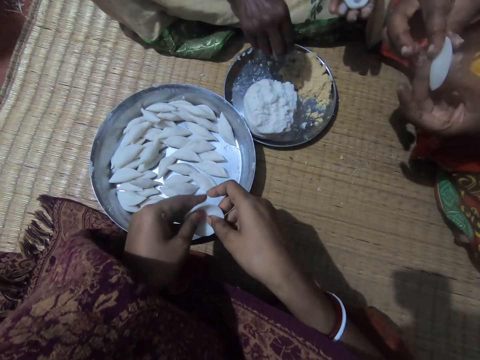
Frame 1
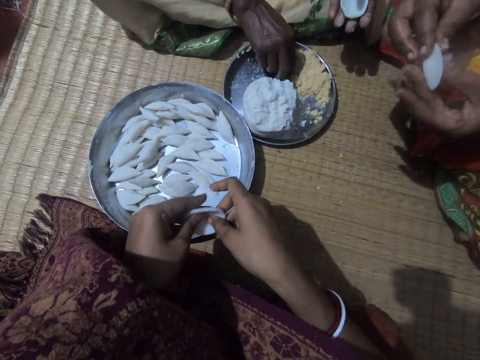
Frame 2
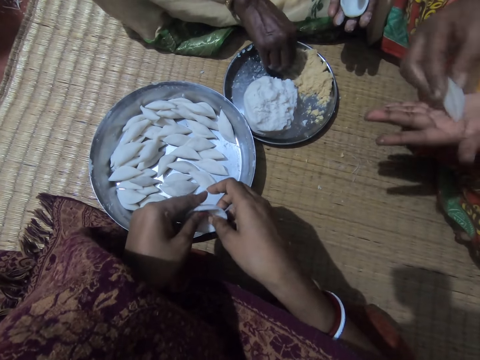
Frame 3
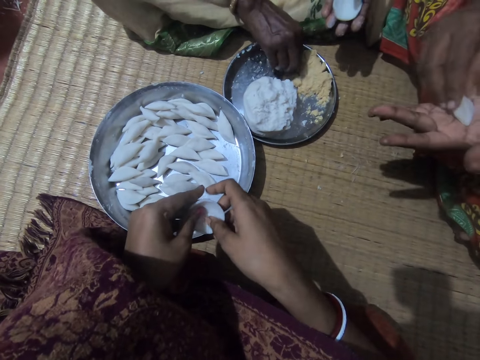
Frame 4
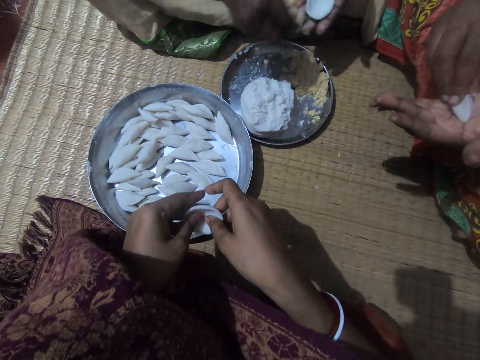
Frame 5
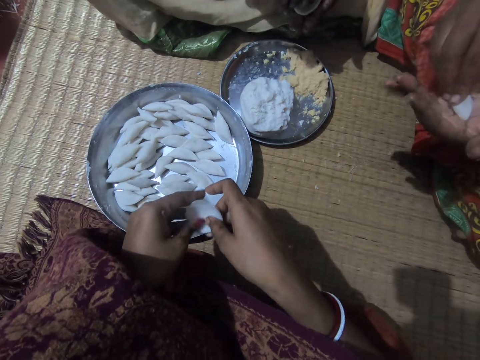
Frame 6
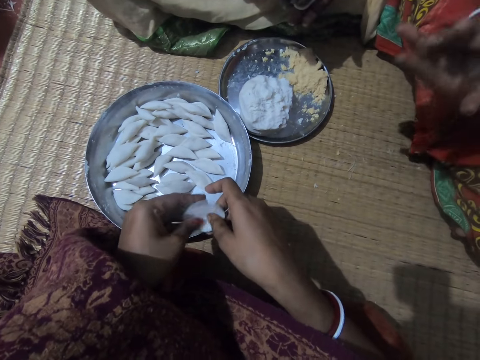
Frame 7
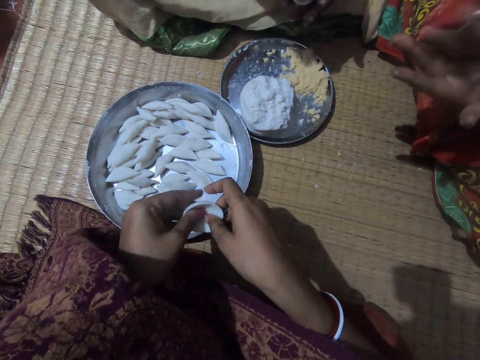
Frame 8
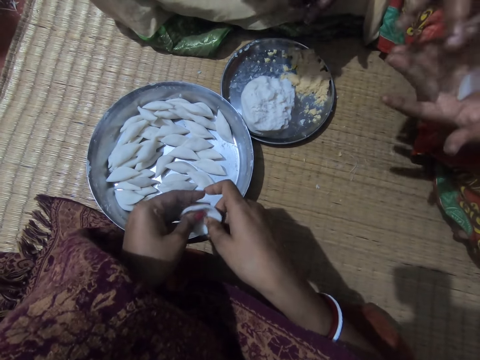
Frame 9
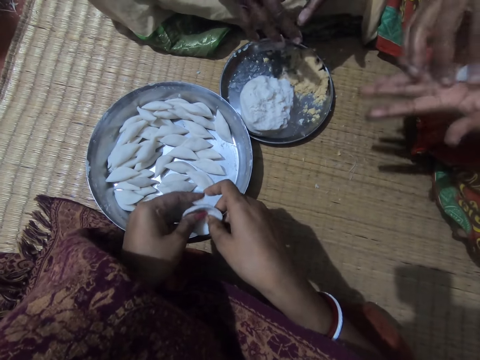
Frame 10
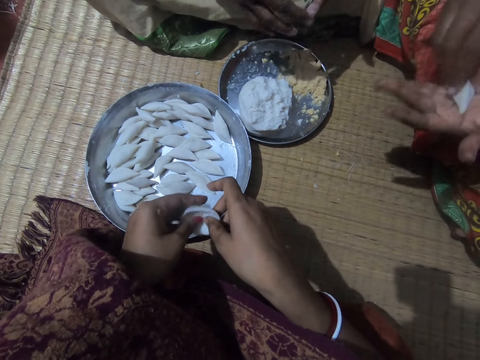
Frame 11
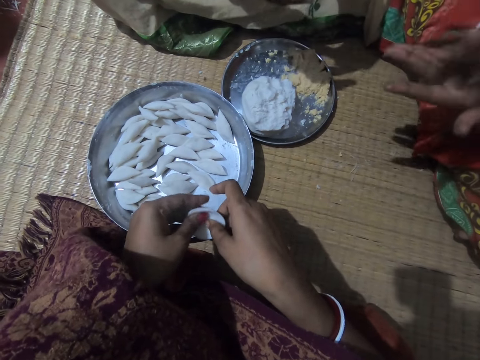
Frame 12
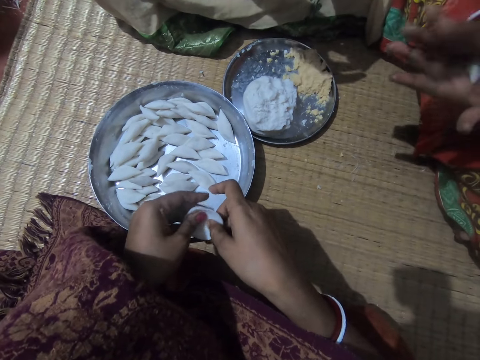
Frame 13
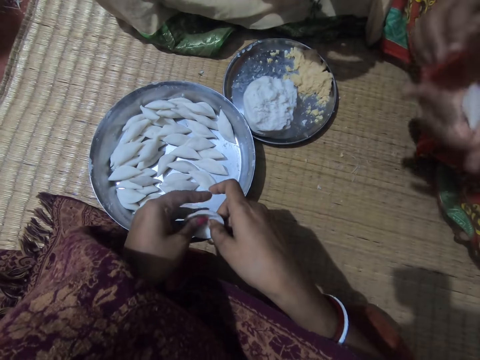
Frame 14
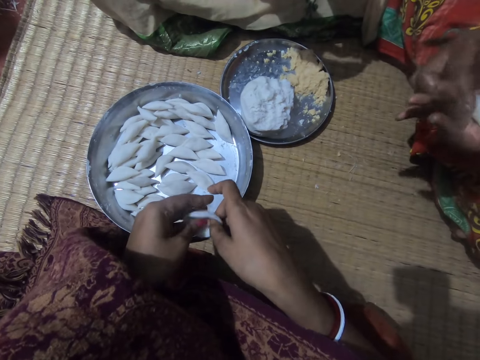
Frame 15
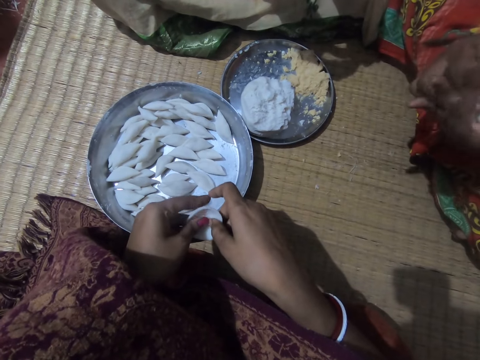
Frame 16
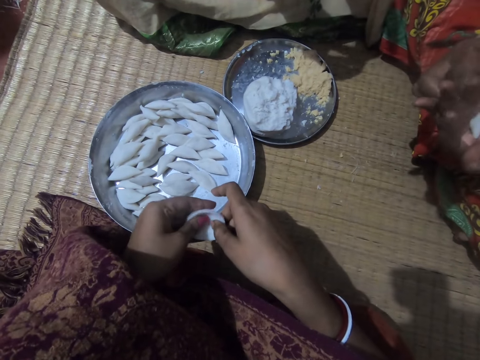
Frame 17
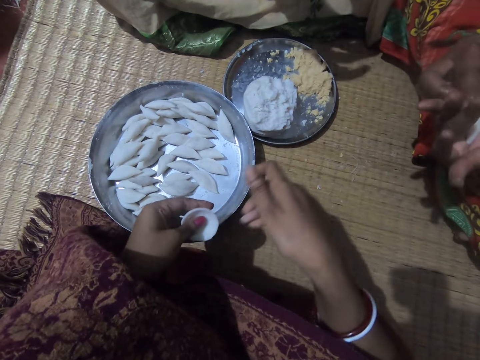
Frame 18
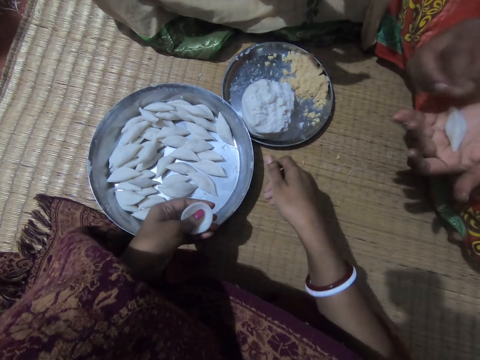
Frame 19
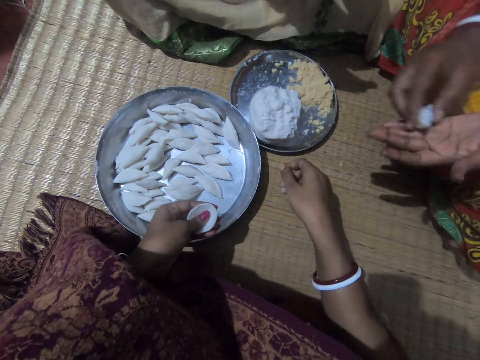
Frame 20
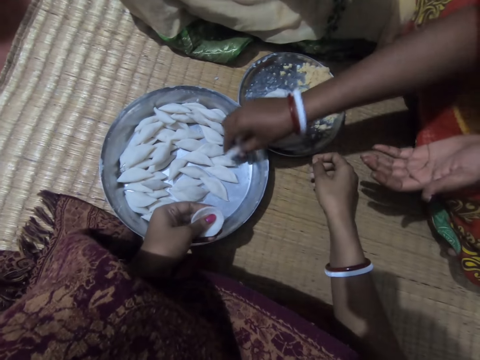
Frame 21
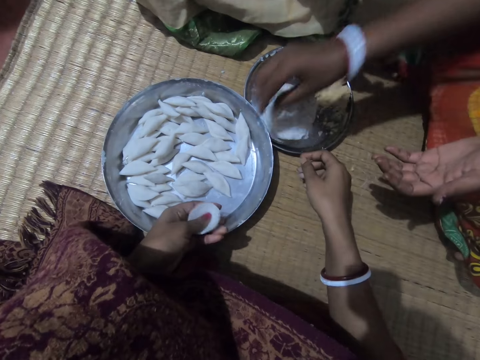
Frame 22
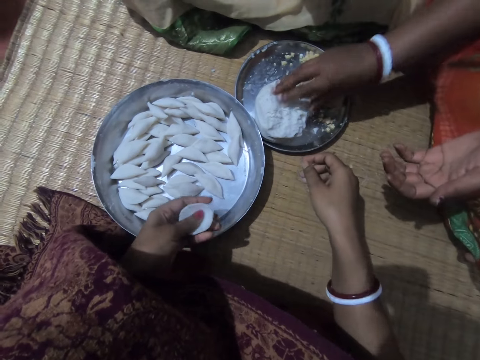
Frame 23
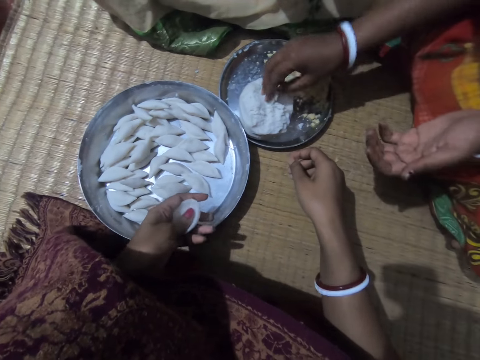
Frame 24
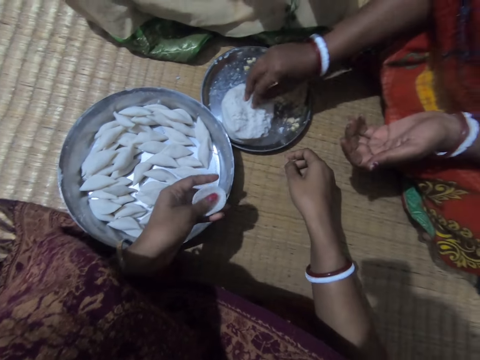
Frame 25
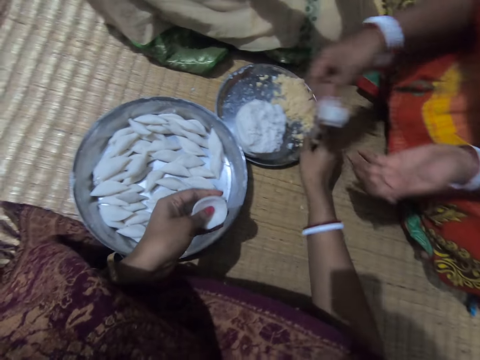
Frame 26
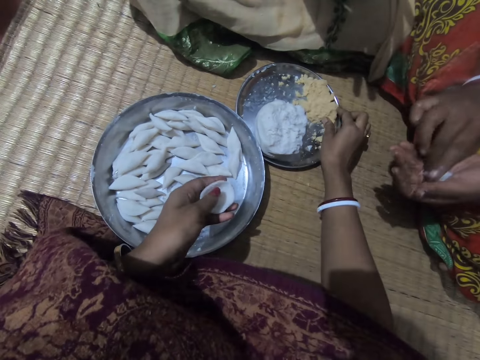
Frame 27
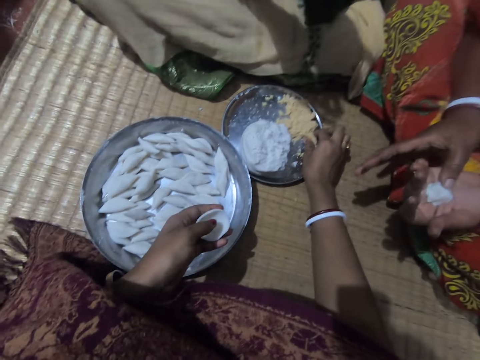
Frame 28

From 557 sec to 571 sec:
A man picks up some corn meal or filling from a plate with his right hand. The man puts the filling in the dough. The camera wearer kneads the dough. A woman rolls the molded corn flour to shape with both hands. The camera wearer kneads the dough. The woman drops the molded corn flour into the plate with her right hand. The woman cuts some dough. The woman picks up some corn flour from the plate with her right hand. The camera wearer picks the filling on the plate.

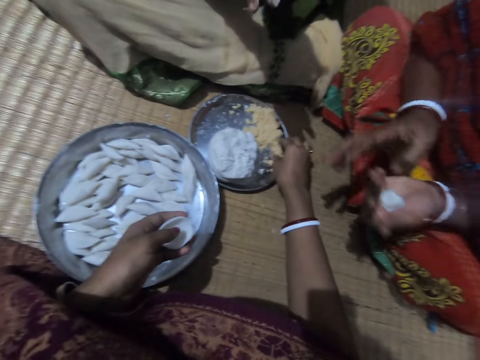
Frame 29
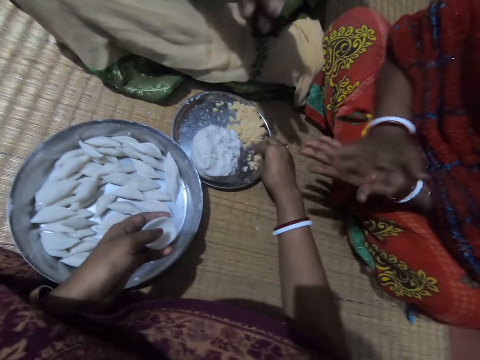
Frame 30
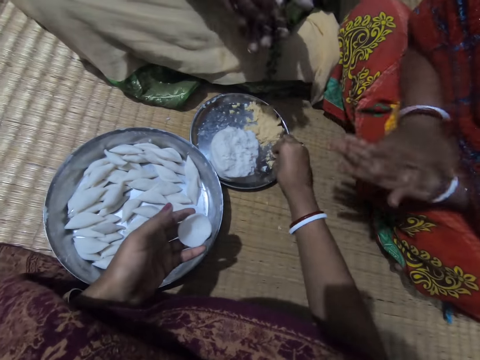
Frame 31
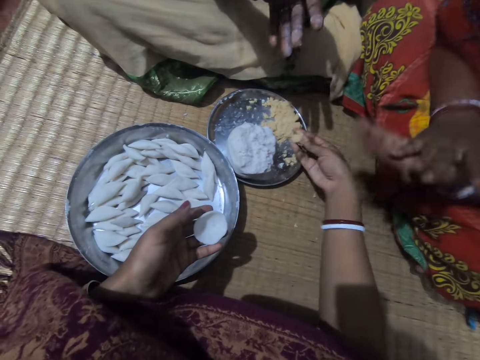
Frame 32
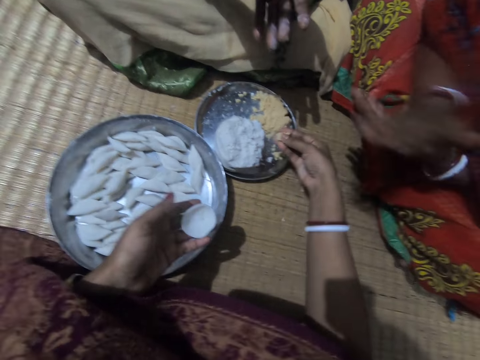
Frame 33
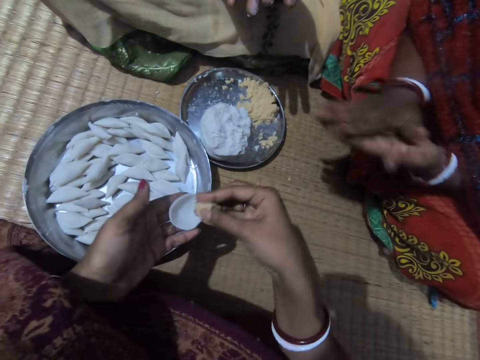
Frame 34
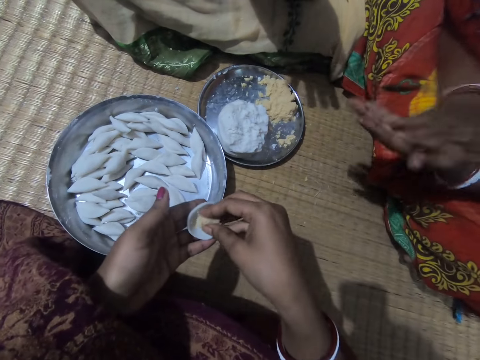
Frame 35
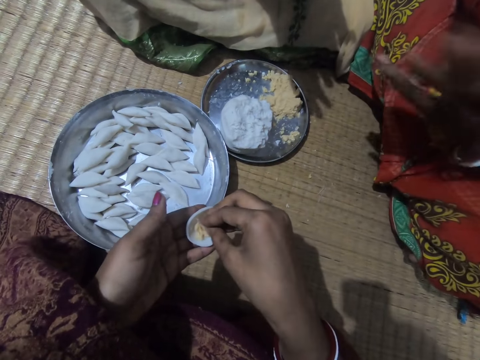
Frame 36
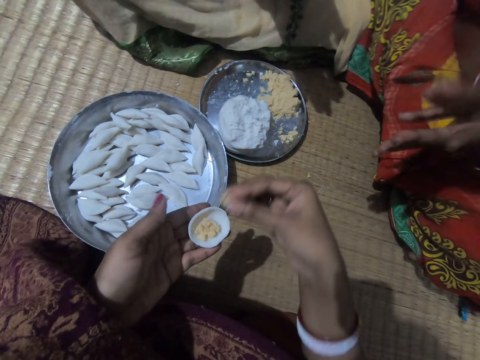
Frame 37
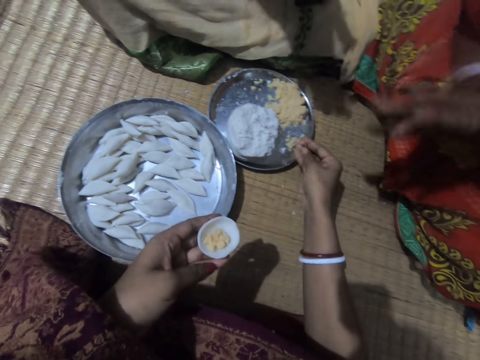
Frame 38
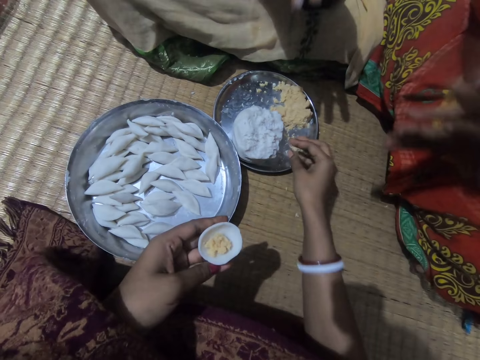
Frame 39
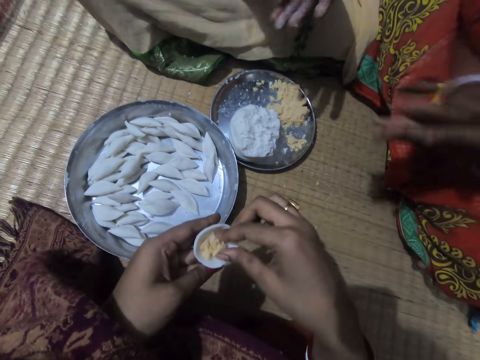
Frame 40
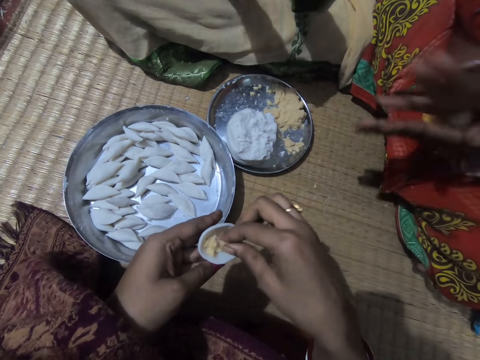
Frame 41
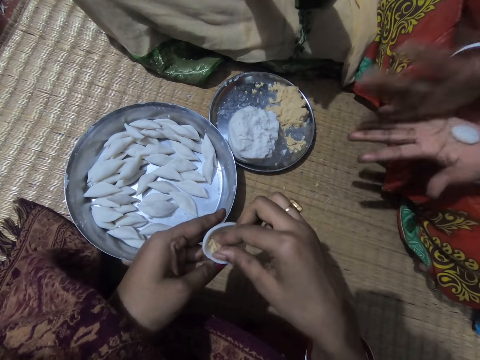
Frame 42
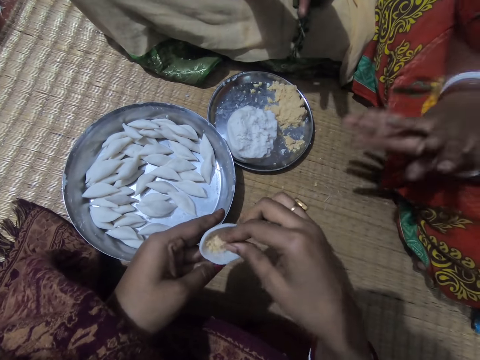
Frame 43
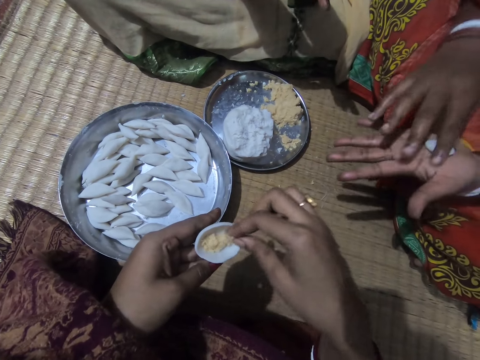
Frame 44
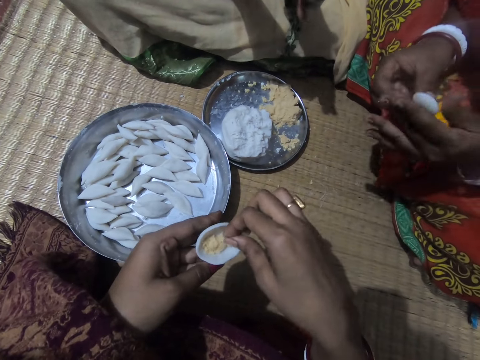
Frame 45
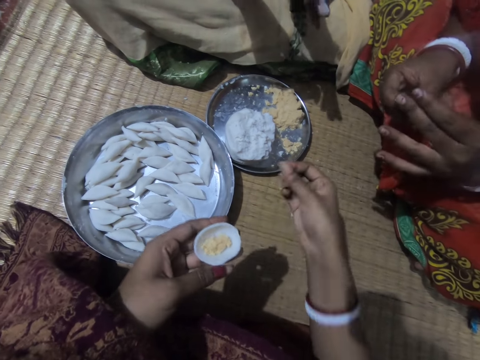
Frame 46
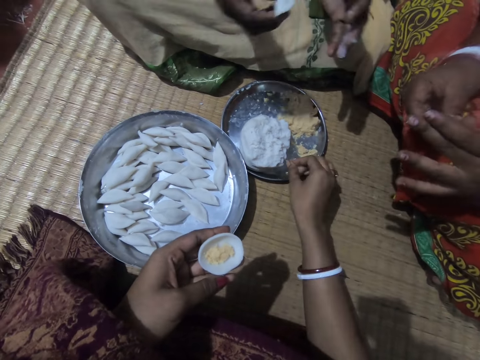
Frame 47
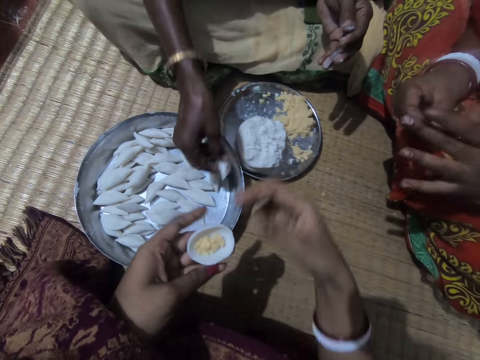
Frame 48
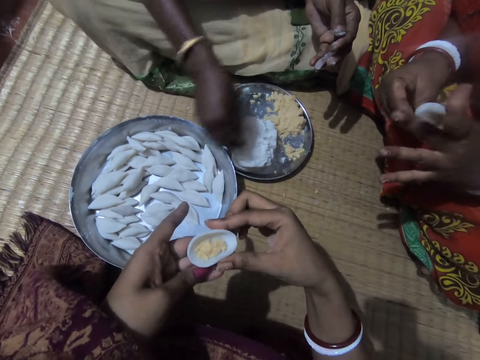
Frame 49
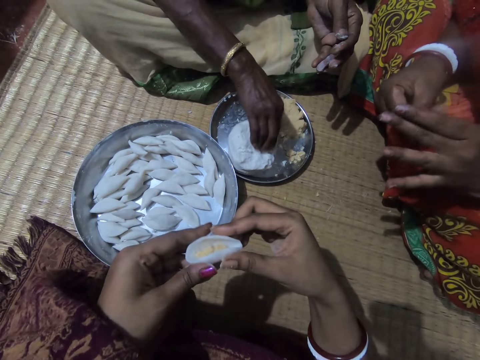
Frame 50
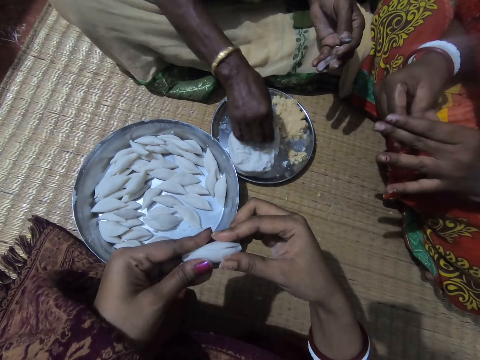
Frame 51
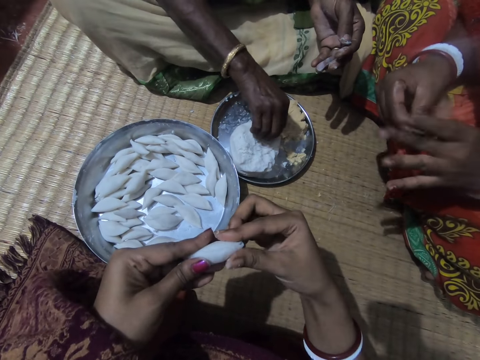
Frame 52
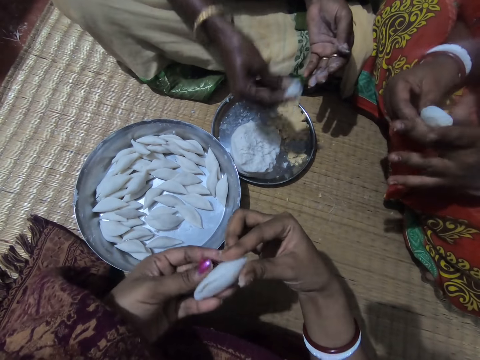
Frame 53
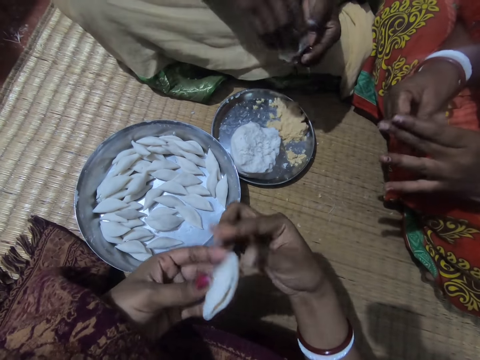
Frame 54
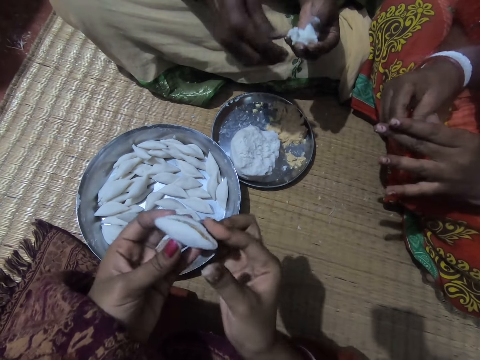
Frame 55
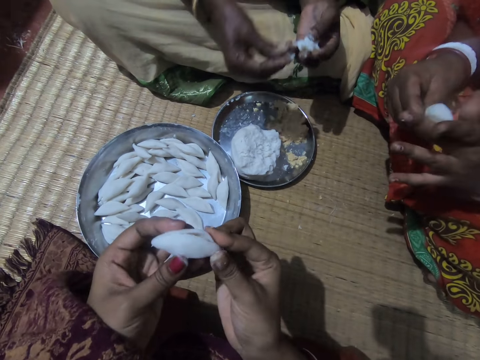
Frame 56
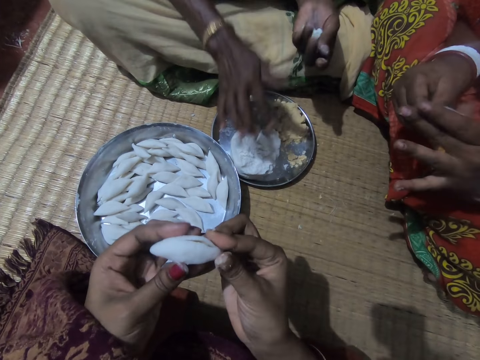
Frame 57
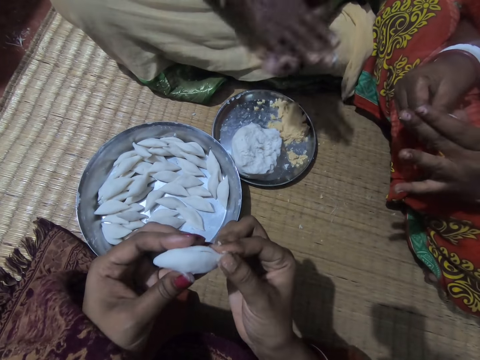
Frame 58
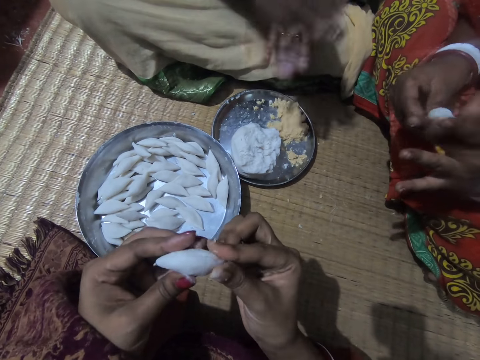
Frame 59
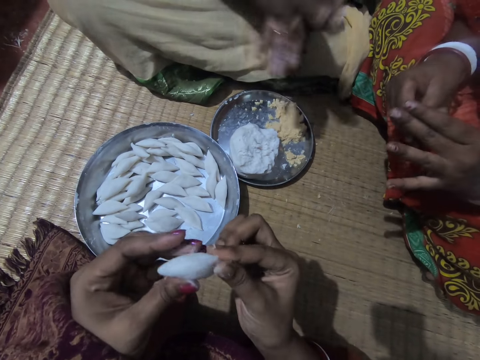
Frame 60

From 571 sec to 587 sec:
The woman transfers the corn flour to her left hand. The woman rolls the corn flour to shape with both hands and kneads the dough. The camera wearer picks up some corn meal from the plate with her right hand. She puts the corn meal into the molded corn flour with her right hand. She drops some corn meal into the plate with her right hand. The woman rolls the dough. The woman rolls the corn flour to shape with both hands. The man drops the rolled corn flour into the plate with his right hand. The camera wearer closes the dough. She folds the molded corn flour with both hands. The man cuts some dough. The woman kneads the dough. The camera wearer closes the dough. The man picks up some corn flour from the plate with his right hand. The woman kneads the dough. The man places a piece of dough on the dough. The man rolls the corn flour with both hands. The woman kneads the dough. The camera wearer closes the dough.
